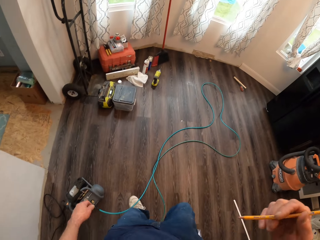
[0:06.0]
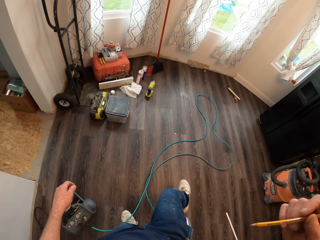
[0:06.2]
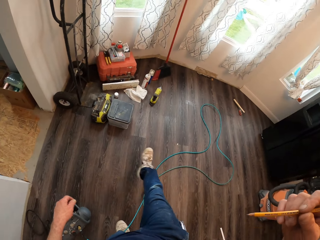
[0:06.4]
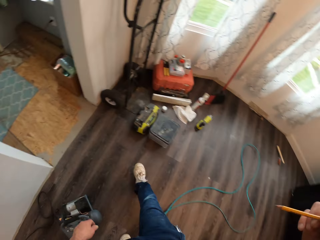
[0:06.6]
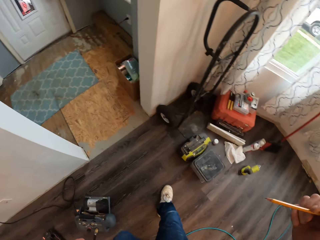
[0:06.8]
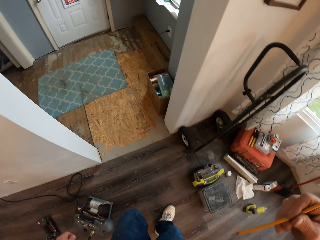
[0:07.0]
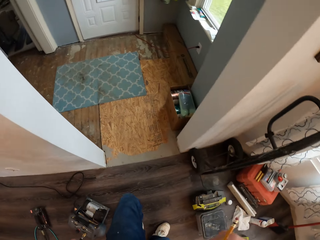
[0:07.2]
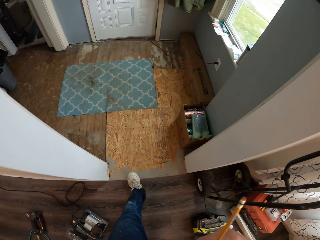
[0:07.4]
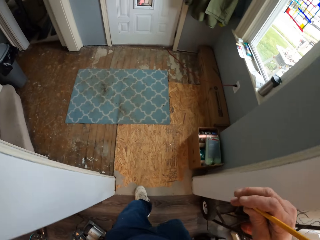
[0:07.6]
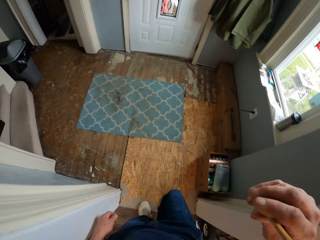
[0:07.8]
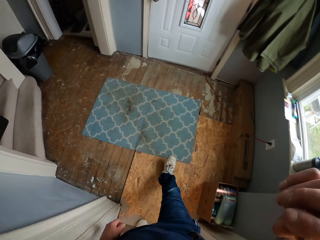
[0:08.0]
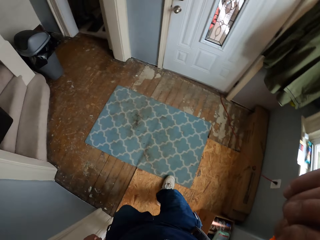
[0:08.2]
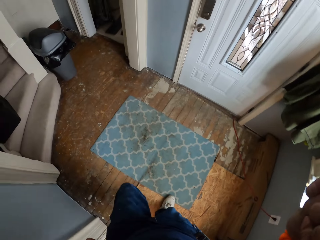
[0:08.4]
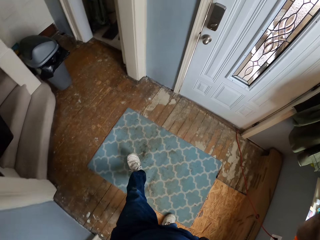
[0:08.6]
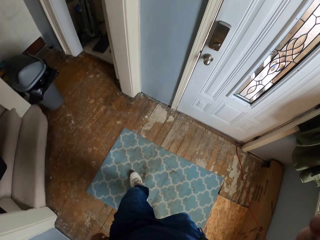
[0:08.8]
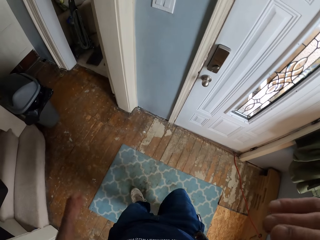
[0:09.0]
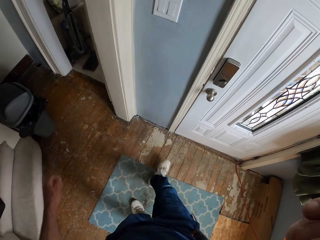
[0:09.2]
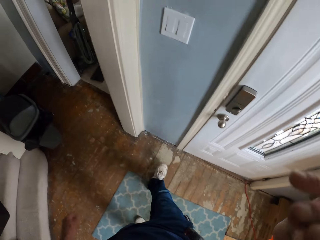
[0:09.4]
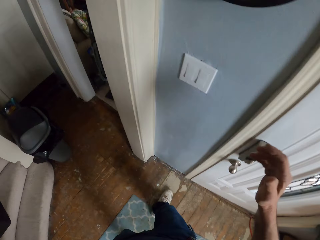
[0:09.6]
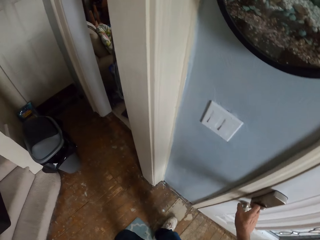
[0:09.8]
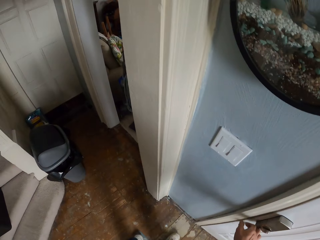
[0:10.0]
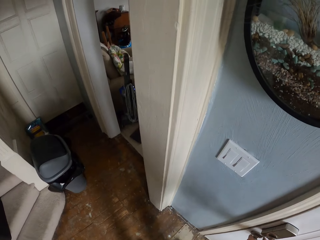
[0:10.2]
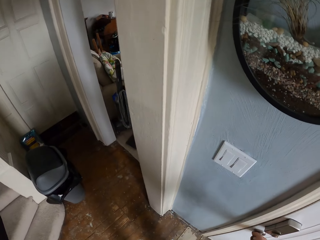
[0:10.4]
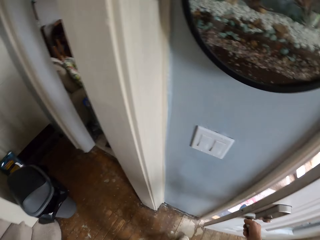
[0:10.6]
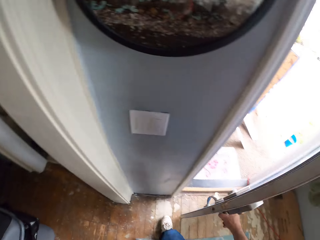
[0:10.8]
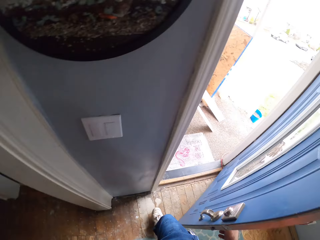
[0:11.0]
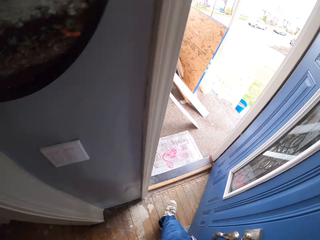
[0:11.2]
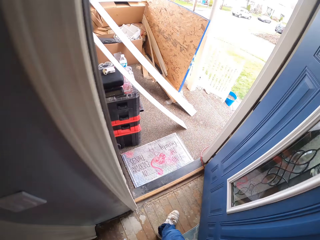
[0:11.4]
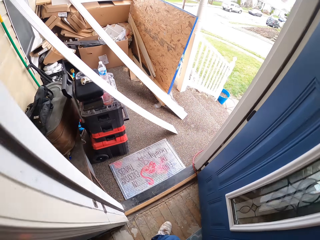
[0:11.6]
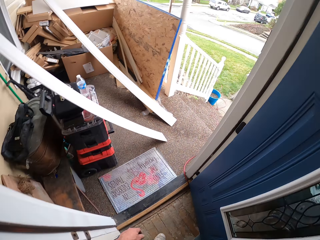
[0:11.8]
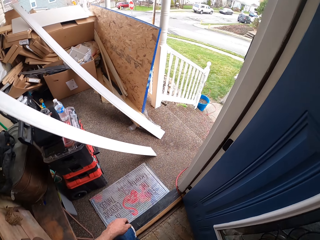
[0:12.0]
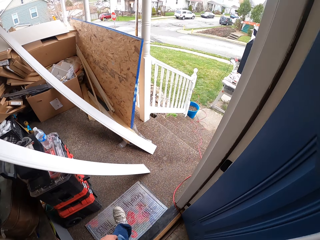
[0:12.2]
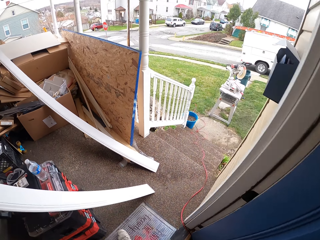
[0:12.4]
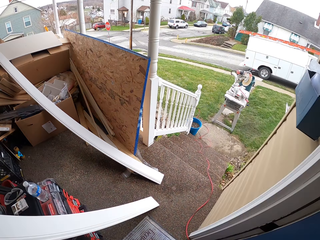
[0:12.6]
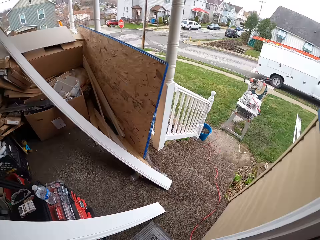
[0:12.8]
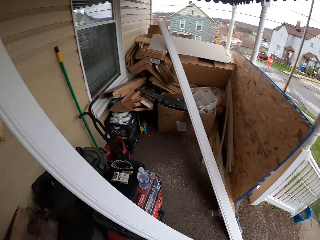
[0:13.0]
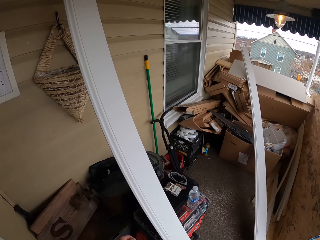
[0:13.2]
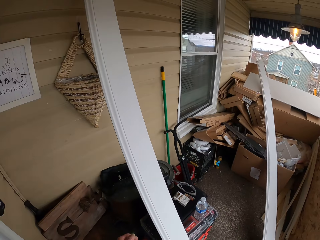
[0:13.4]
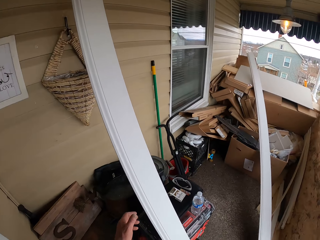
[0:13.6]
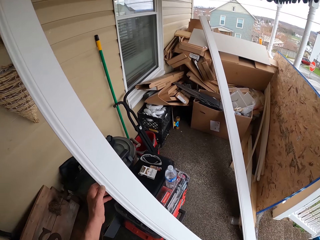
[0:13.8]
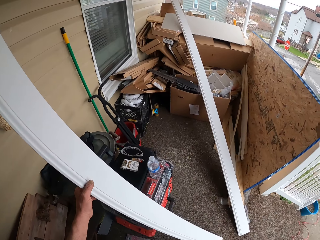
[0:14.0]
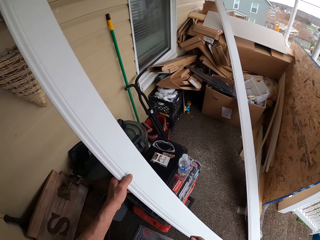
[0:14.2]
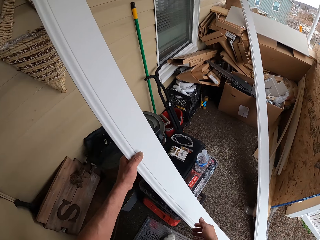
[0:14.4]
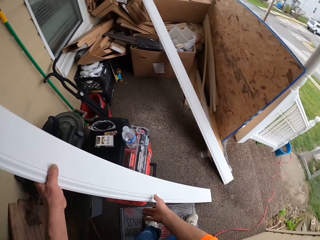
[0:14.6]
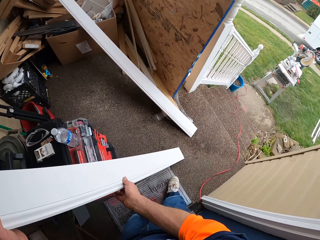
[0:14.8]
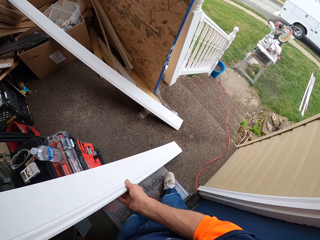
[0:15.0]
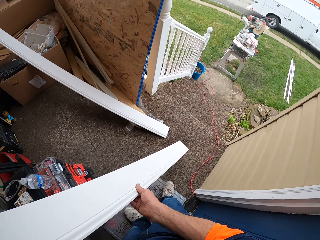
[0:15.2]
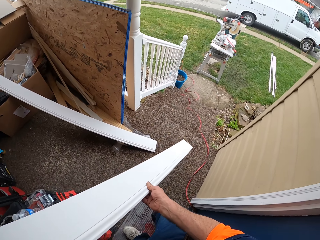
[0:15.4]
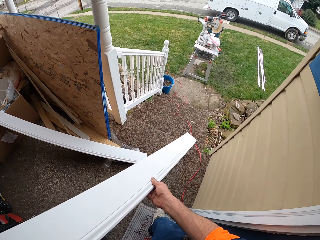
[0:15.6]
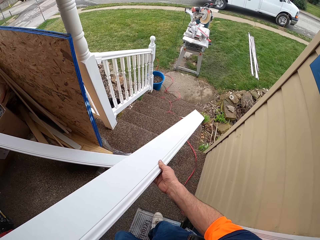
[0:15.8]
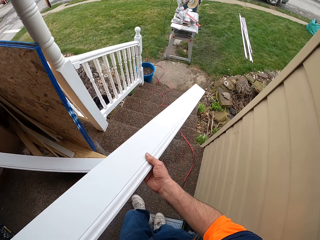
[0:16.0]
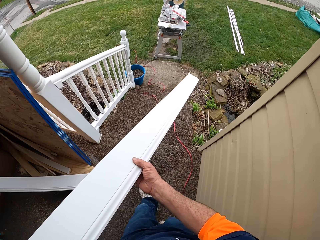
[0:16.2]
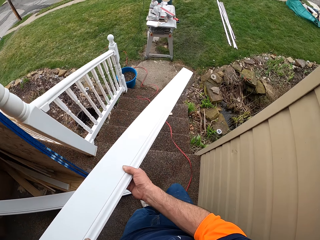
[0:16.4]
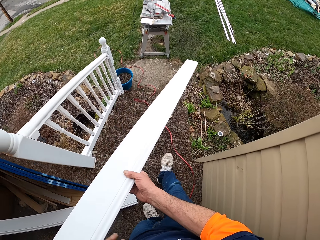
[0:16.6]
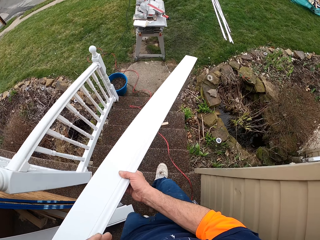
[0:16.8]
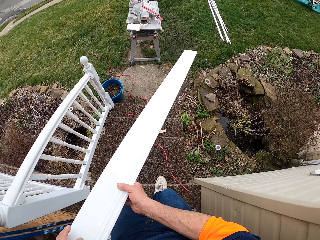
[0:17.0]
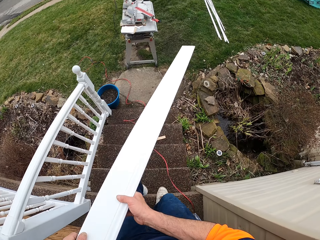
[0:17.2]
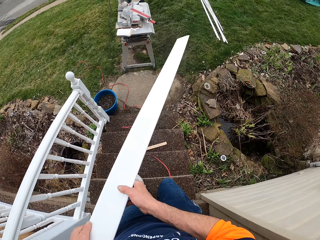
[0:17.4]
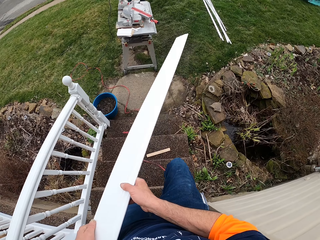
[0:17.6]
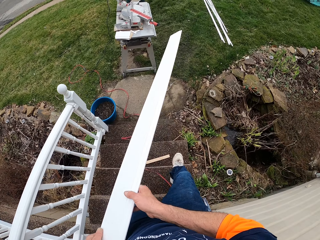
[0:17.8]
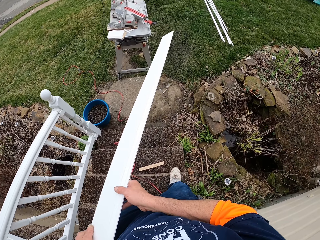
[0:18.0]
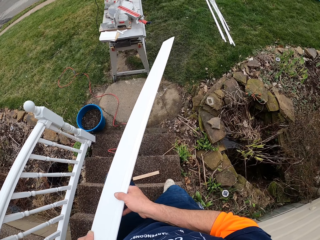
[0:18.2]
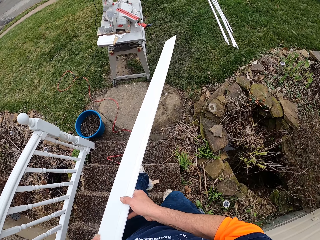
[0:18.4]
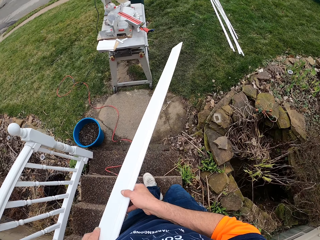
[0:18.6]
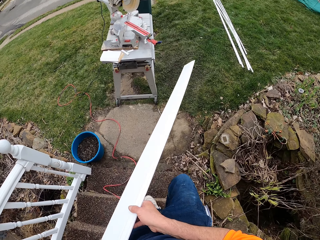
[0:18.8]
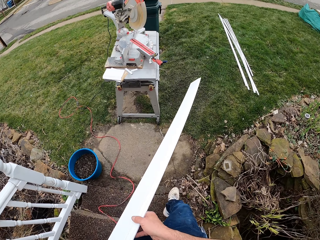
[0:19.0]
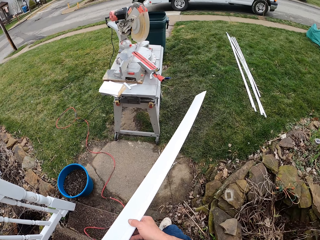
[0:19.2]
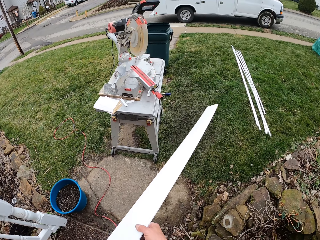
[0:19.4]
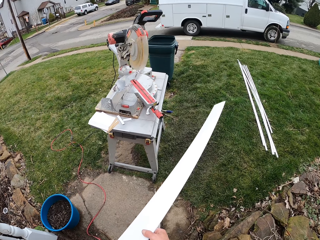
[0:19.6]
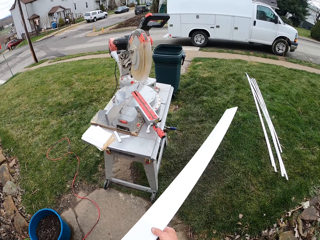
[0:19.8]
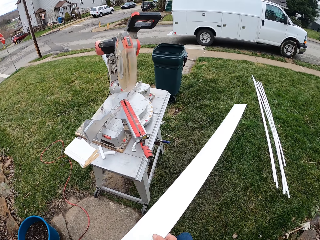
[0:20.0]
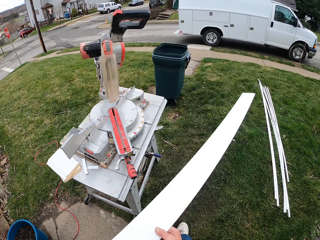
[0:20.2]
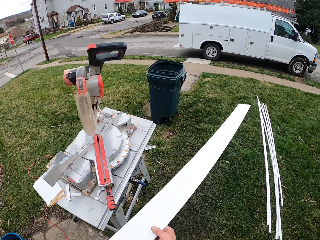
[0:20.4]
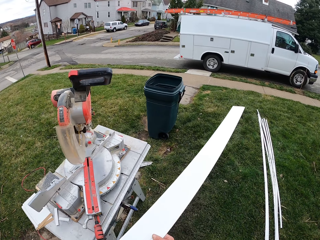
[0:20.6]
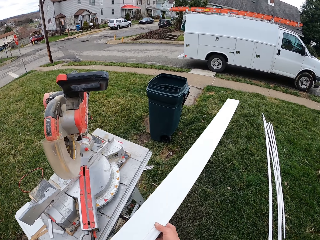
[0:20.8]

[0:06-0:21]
The camera wearer lifts the pencil. He walks into the room. He lifts his hand. He puts the pencil in his mouth. He opens the door. He walks out of the house. He looks around the balcony. He carries the plastic from the wall. He picks up the baseboard and lifts the baseboard. He walks down the stairs.

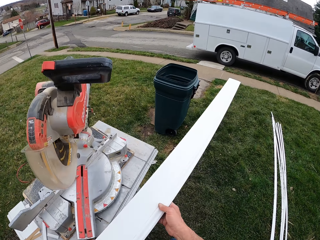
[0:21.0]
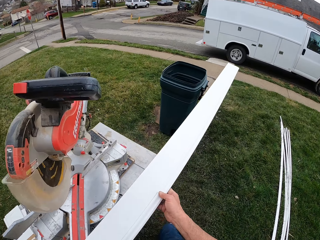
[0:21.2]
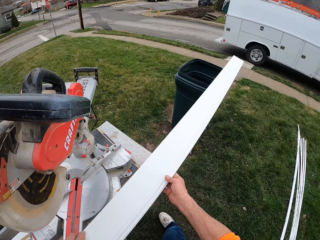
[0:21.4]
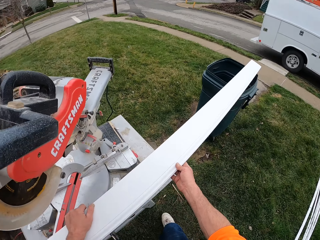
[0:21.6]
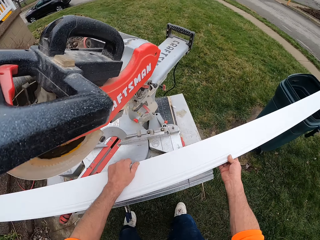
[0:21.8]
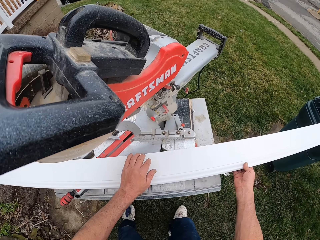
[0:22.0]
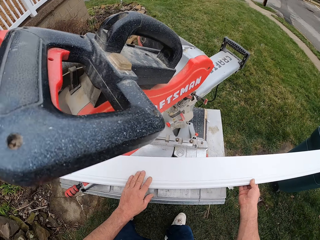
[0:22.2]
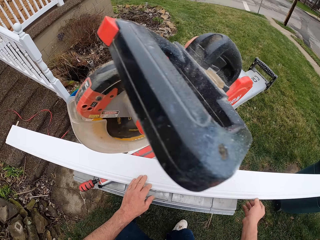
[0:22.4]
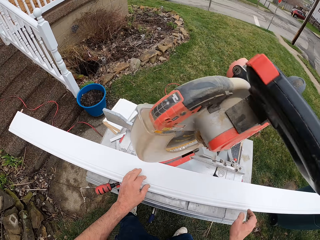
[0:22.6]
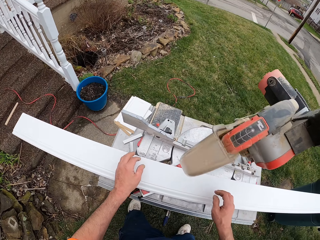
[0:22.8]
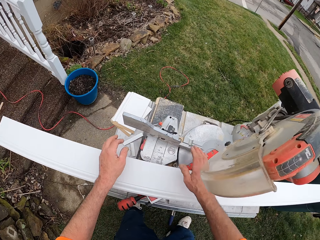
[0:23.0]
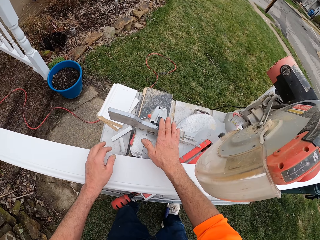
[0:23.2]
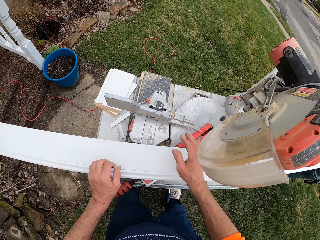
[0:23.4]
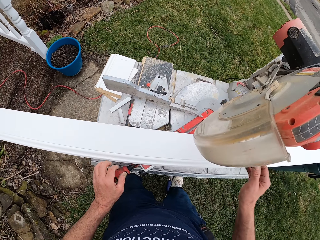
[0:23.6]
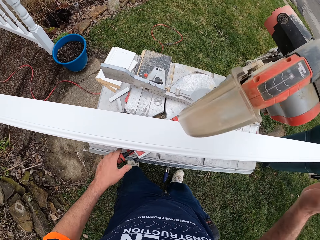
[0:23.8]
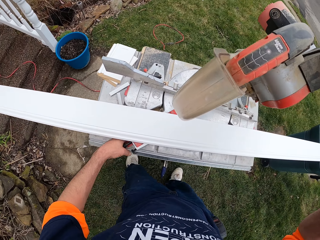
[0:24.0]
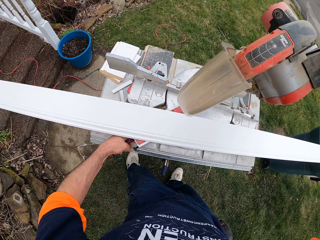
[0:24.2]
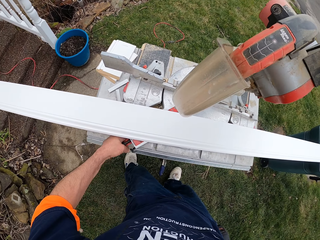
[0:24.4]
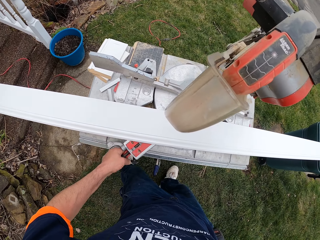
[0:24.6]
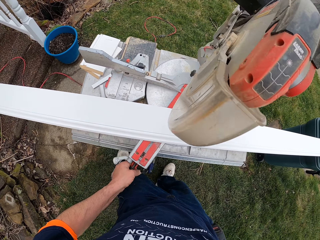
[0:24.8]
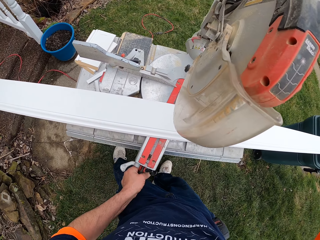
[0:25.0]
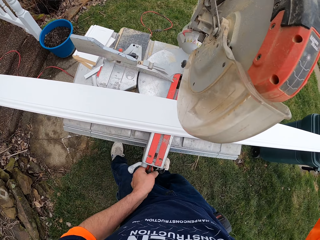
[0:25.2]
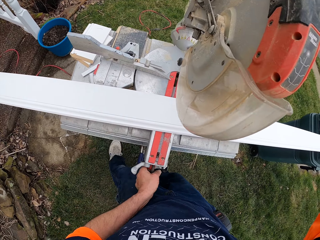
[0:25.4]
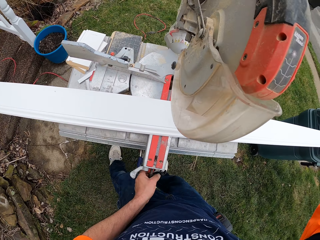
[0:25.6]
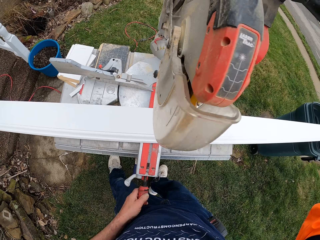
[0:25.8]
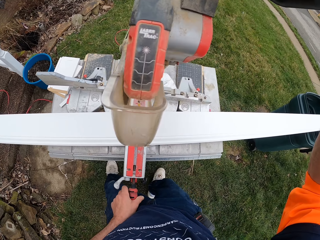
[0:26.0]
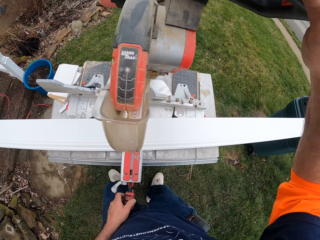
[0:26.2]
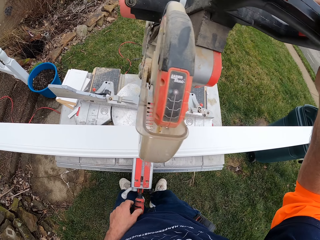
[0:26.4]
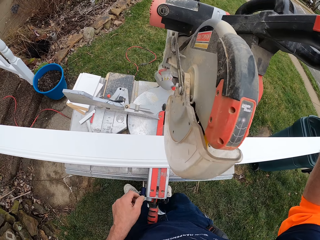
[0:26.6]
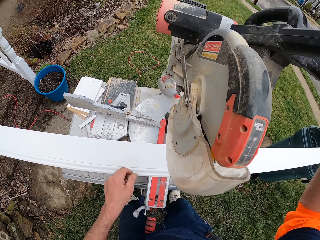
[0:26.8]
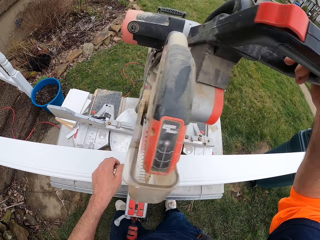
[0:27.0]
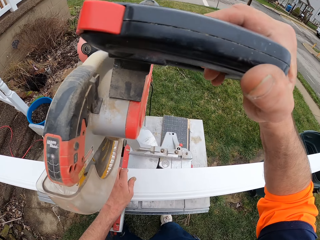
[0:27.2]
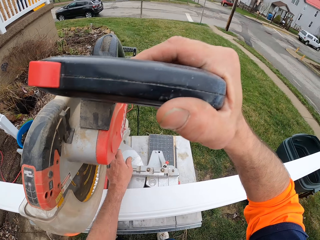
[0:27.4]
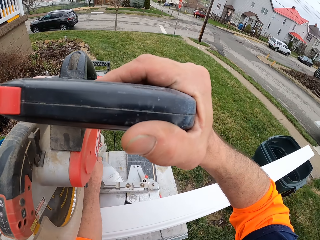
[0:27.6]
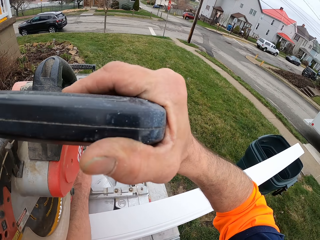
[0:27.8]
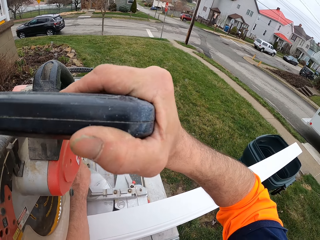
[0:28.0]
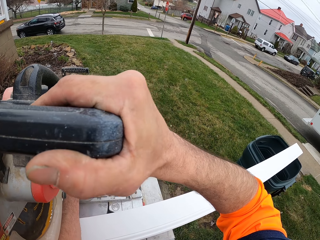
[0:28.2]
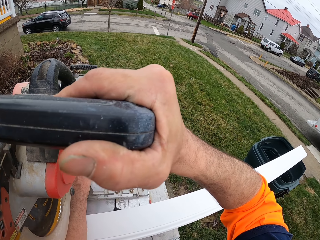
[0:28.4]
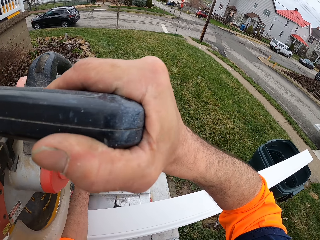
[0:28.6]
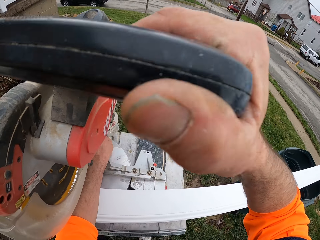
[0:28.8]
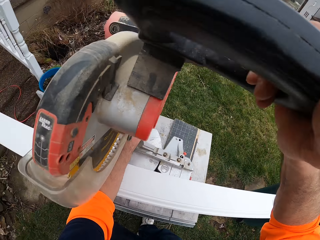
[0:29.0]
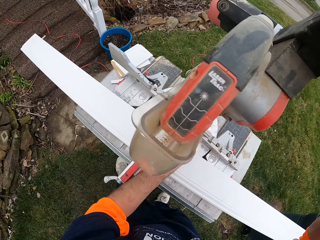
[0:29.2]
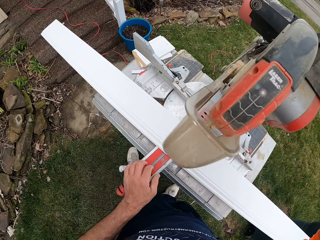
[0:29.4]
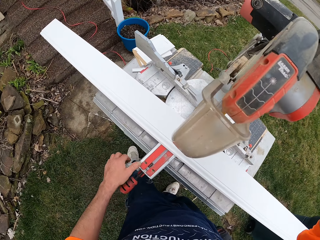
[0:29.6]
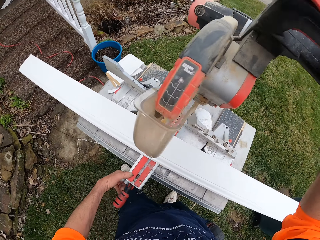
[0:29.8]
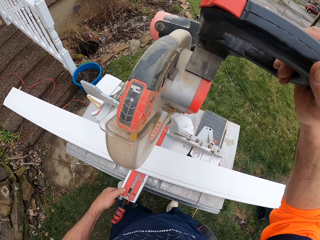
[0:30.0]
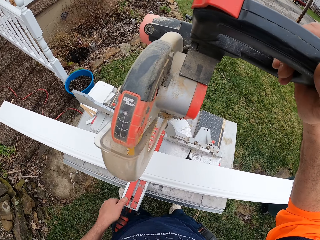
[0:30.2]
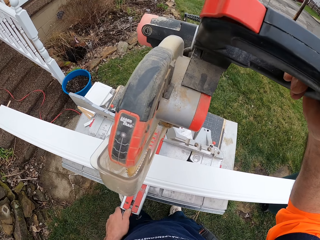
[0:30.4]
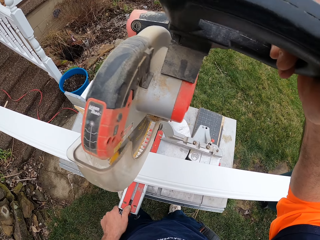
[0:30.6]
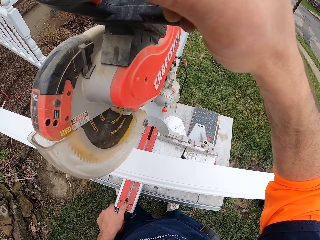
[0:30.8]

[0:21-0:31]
The camera wearer puts the baseboard on the miter saw or cutting machine. They touch the miter saw. They rotate the miter saw. They adjust the cutting machine. They hold the miter saw.
